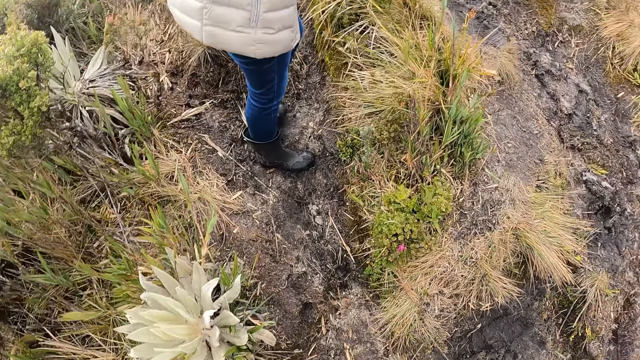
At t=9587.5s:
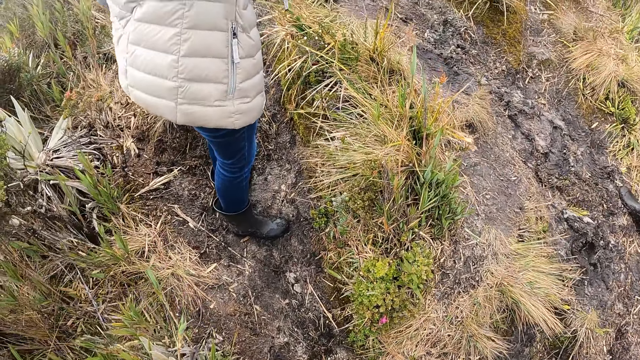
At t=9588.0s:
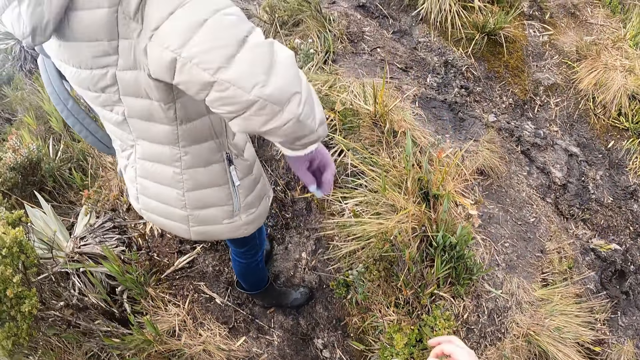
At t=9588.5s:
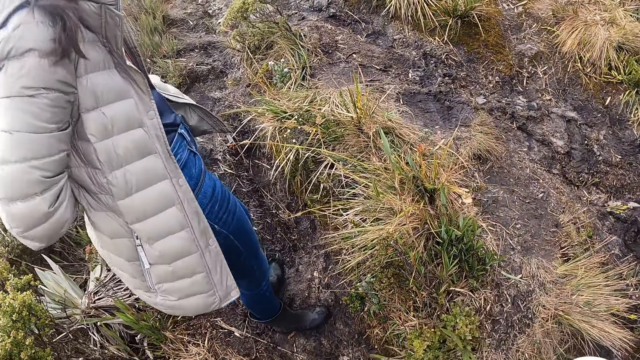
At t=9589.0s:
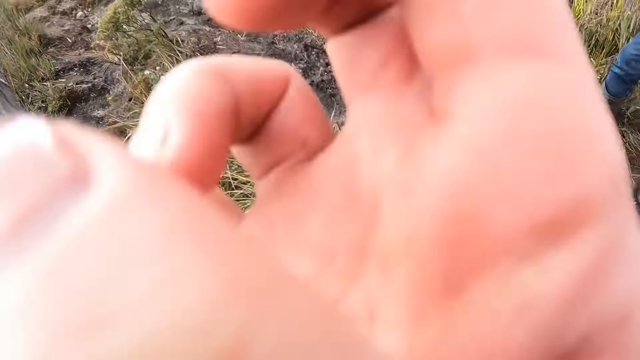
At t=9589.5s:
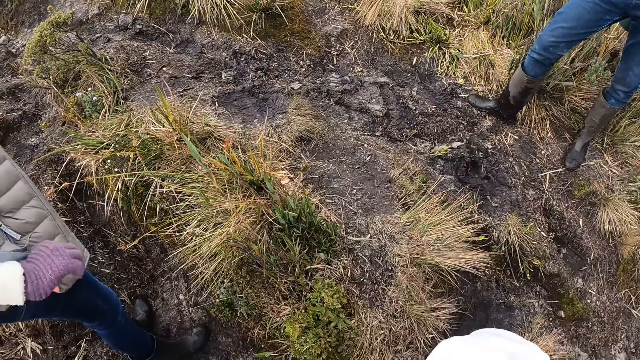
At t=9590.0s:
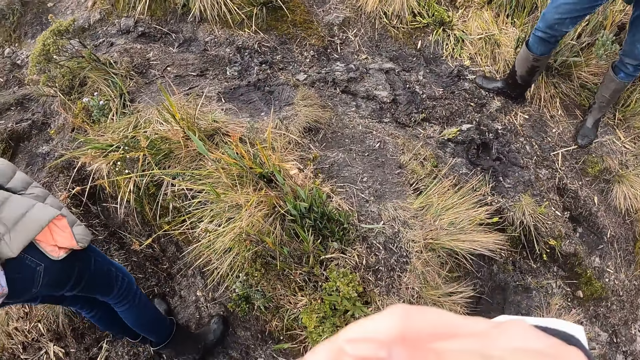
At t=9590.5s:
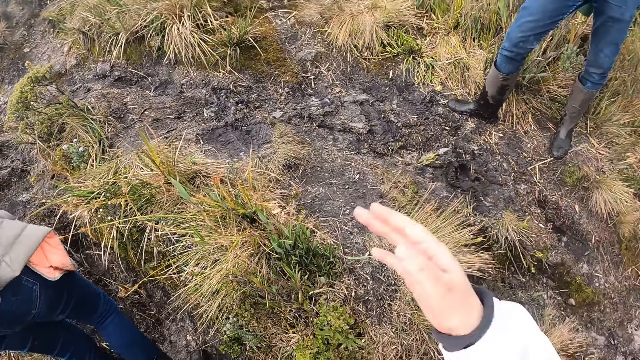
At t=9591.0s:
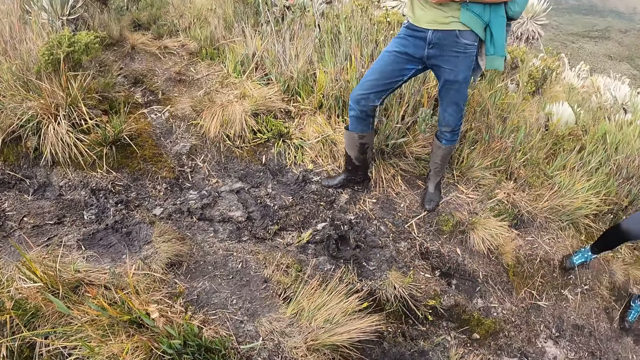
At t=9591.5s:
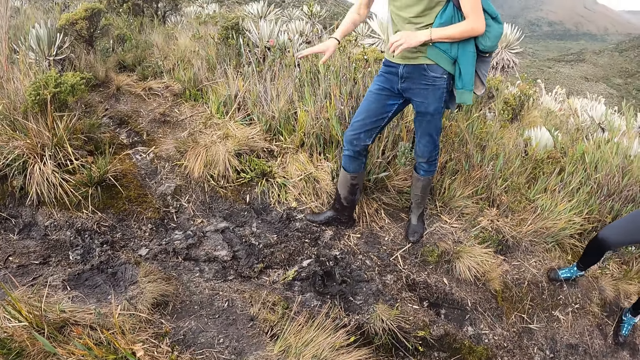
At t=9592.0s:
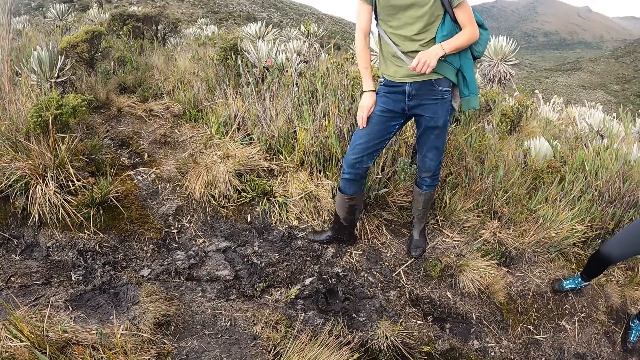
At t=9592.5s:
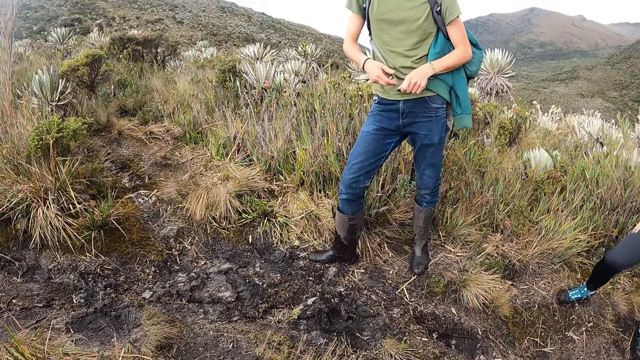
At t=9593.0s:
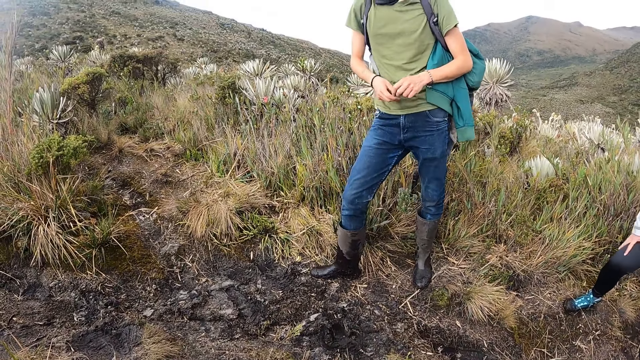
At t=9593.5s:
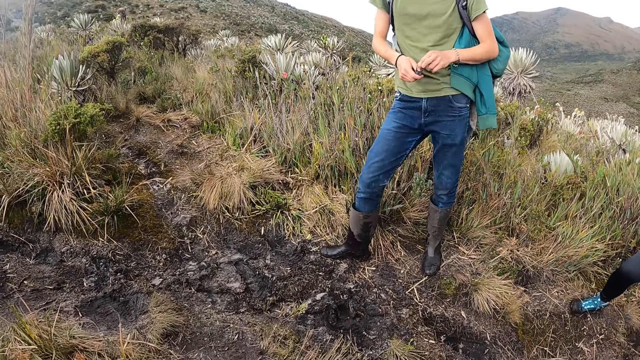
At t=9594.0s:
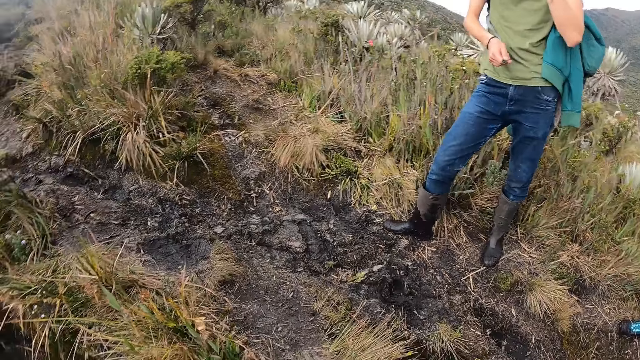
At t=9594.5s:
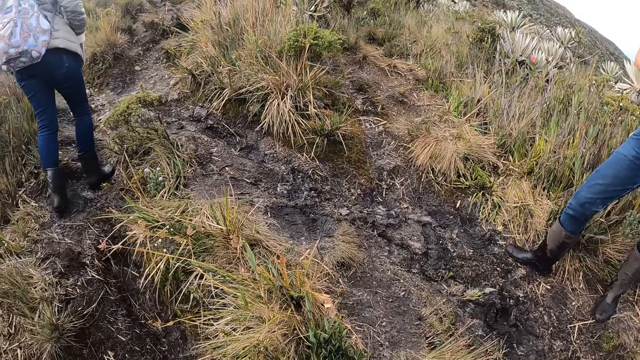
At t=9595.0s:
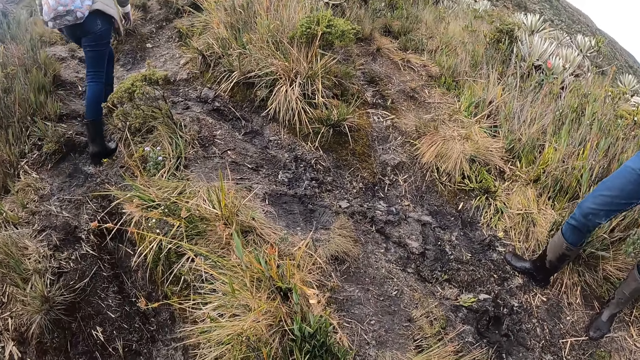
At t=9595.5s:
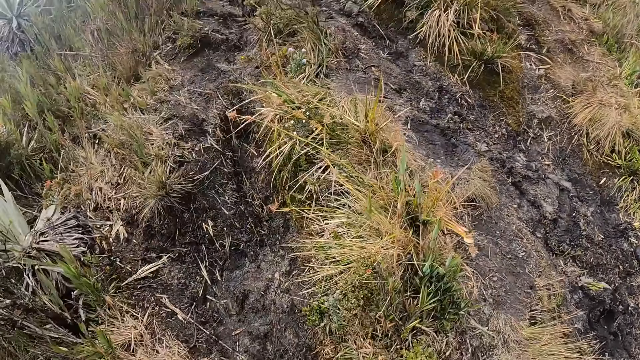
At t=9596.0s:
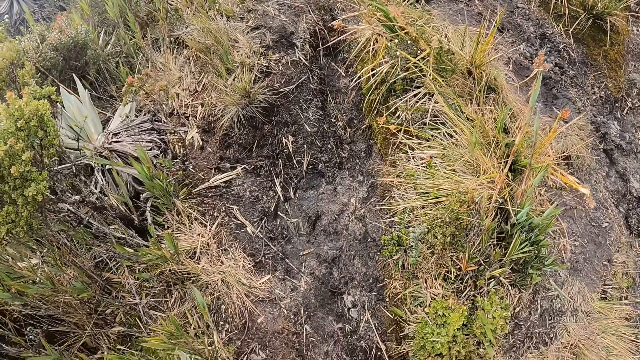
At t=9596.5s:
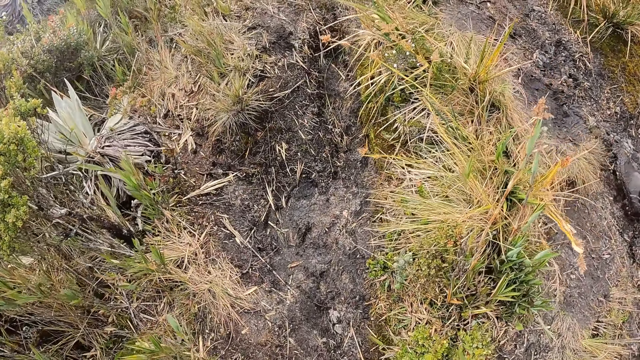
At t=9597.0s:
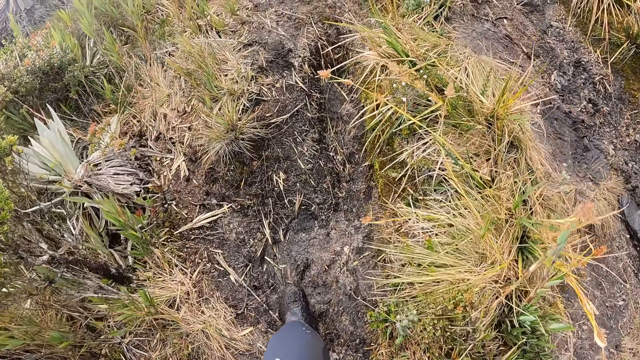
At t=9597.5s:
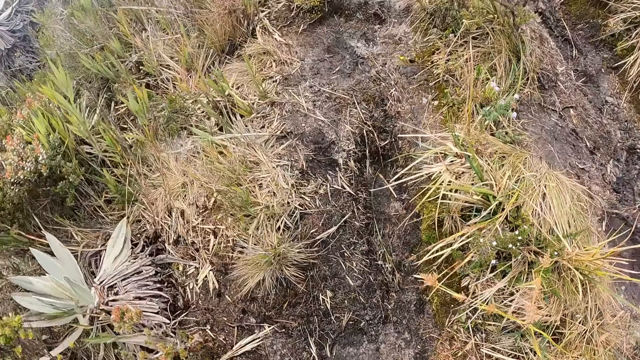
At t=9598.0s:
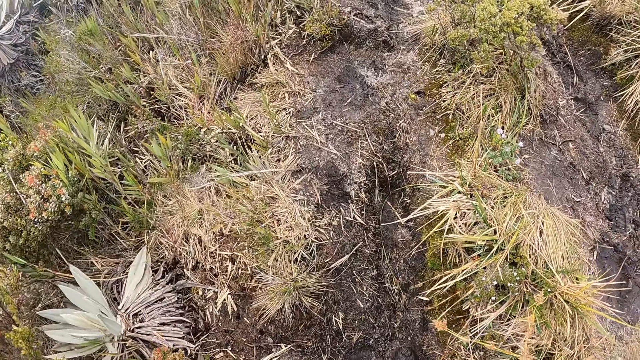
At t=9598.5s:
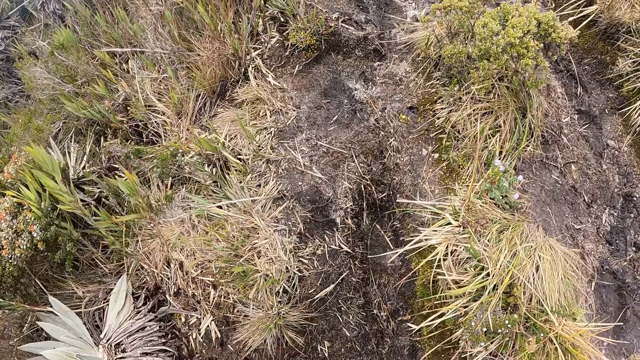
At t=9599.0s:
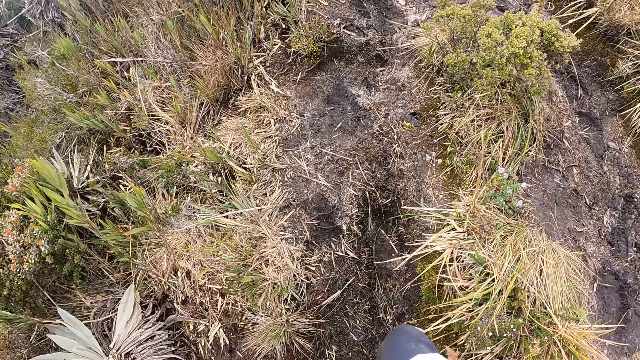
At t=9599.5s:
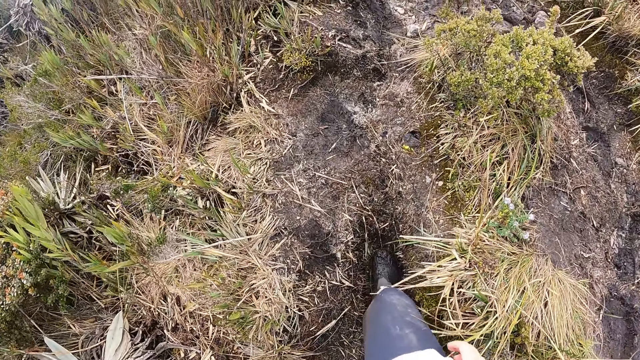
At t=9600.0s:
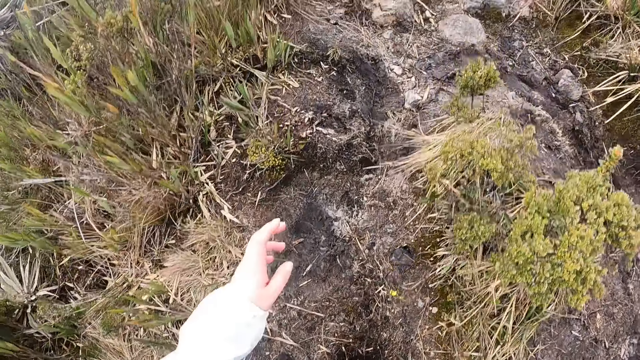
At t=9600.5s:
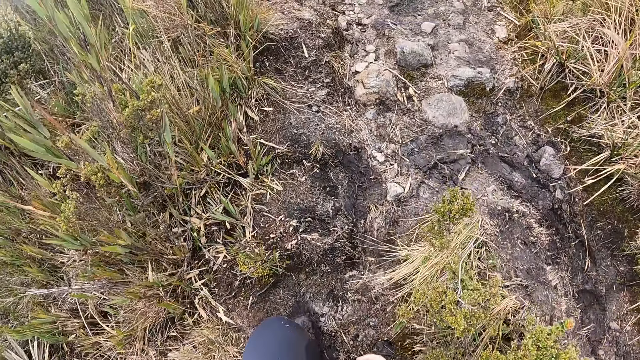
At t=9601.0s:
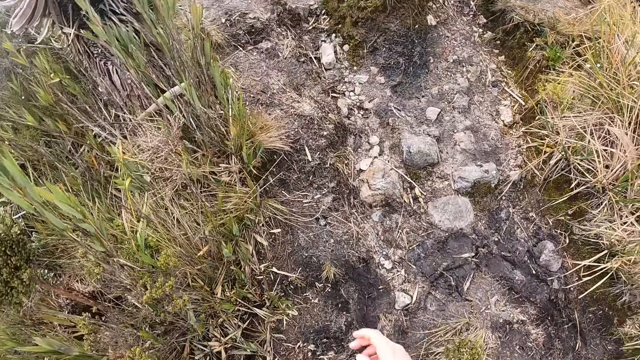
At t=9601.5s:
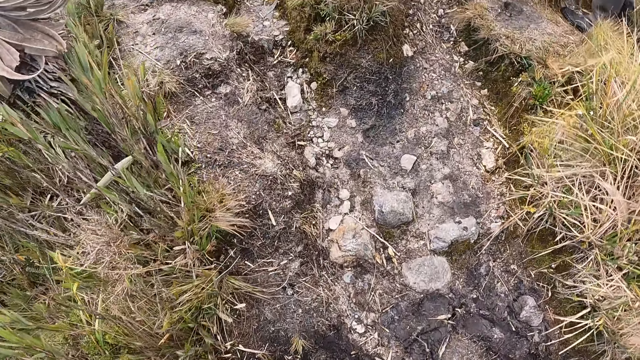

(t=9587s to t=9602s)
The camera wearer moves towards a woman. He moves his hand. A man moves his hand. The camera wearer looks at the man. The woman walks up the hill on the shrubs. The camera wearer looks at the ground. He walks on the ground.

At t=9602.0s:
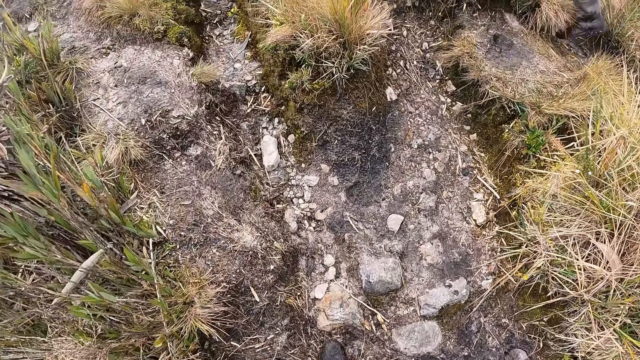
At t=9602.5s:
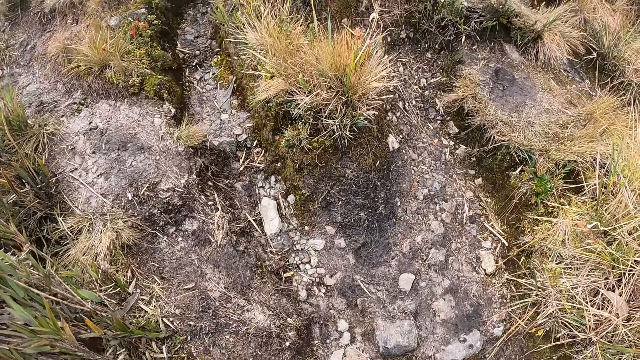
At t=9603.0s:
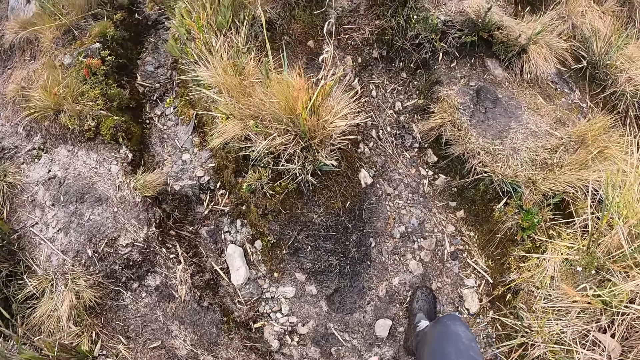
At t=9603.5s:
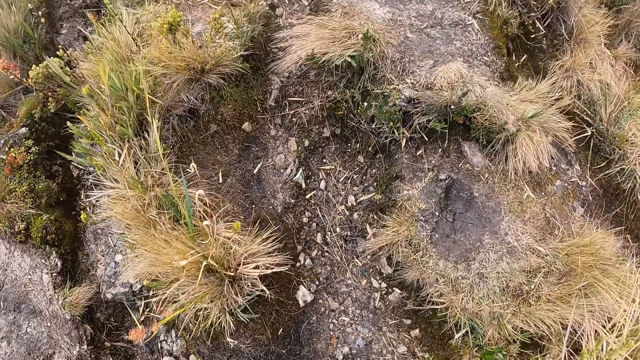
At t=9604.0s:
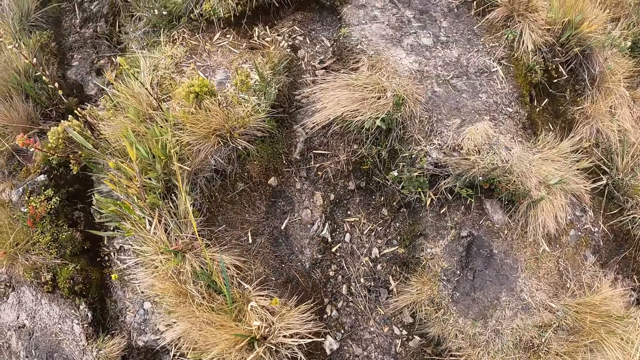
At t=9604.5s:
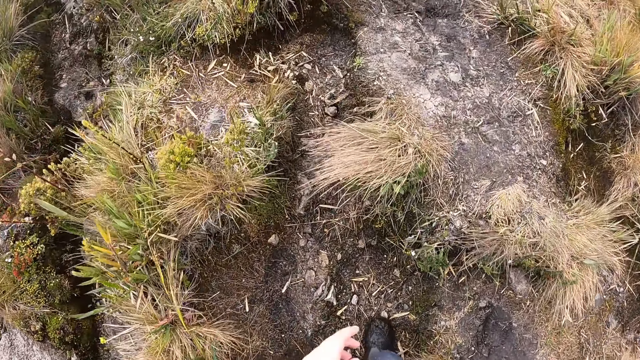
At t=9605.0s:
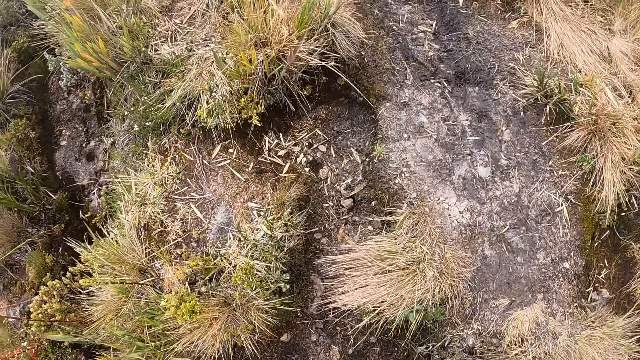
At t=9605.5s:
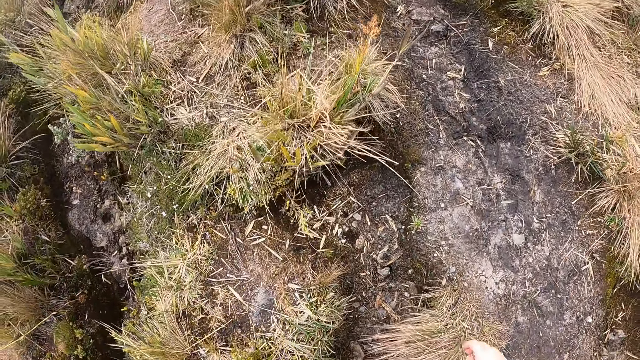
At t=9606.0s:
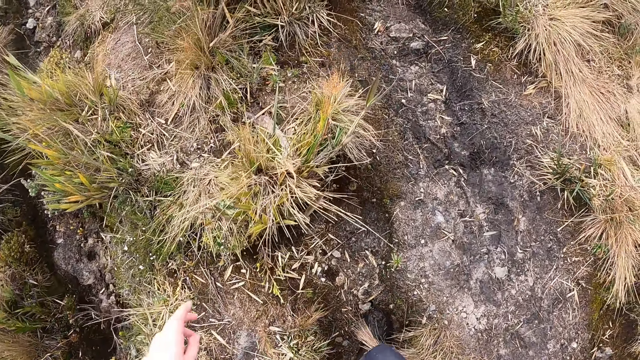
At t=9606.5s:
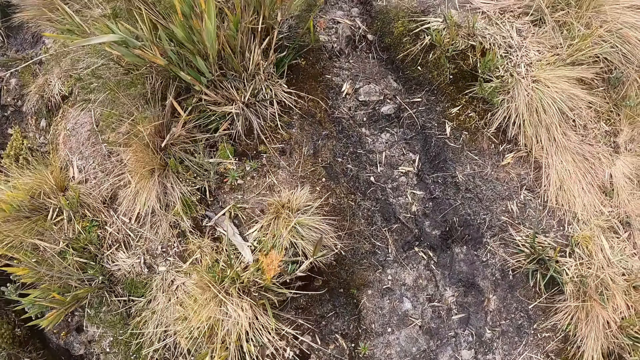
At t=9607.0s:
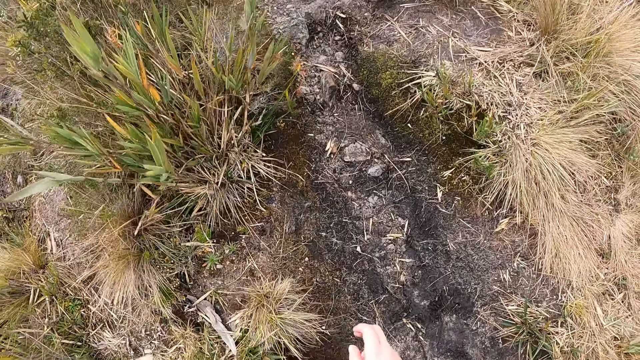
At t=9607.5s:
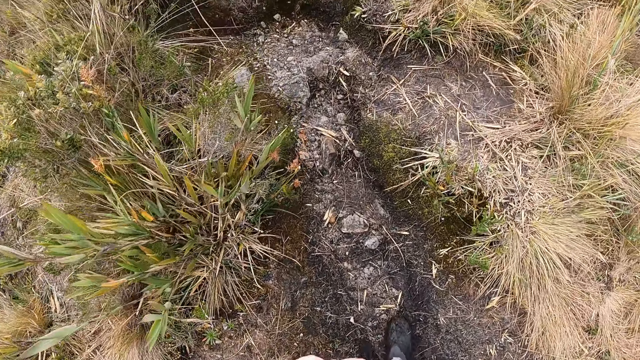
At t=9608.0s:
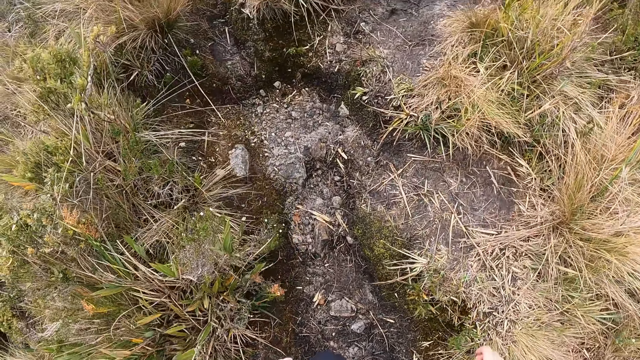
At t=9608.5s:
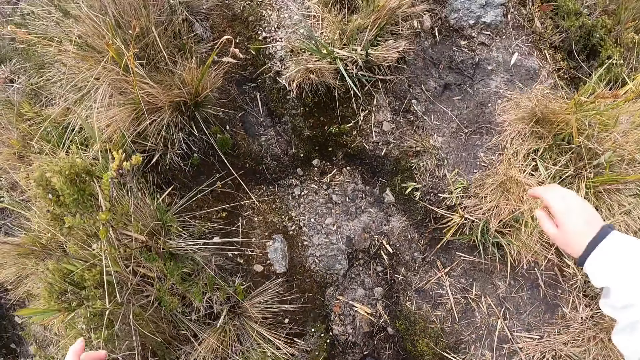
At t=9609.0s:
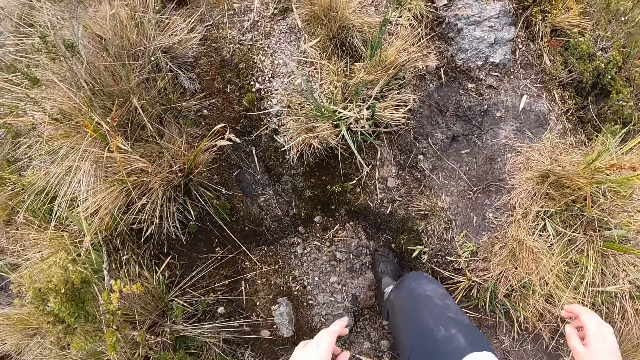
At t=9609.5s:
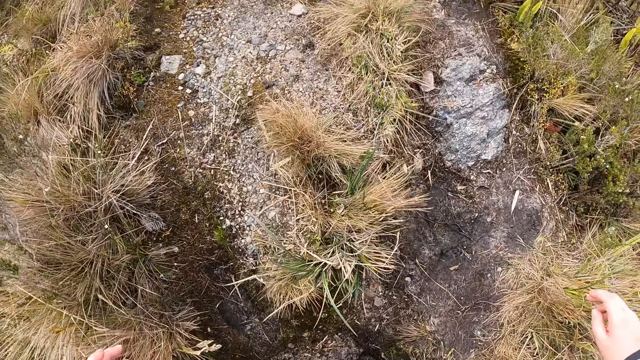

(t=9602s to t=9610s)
The camera wearer walks up the hill.
